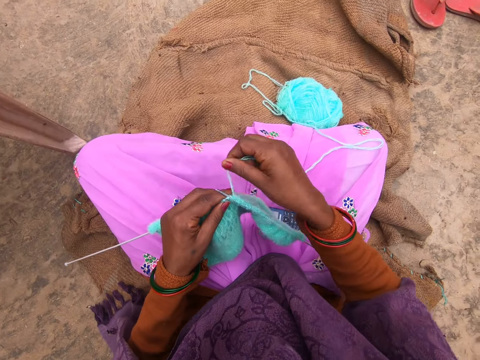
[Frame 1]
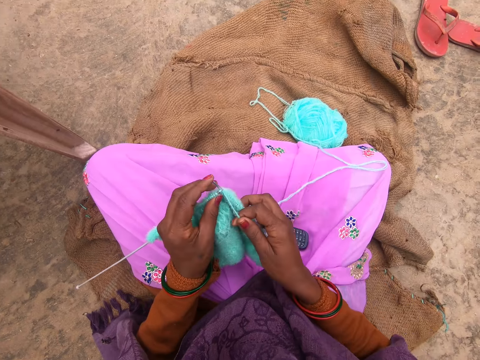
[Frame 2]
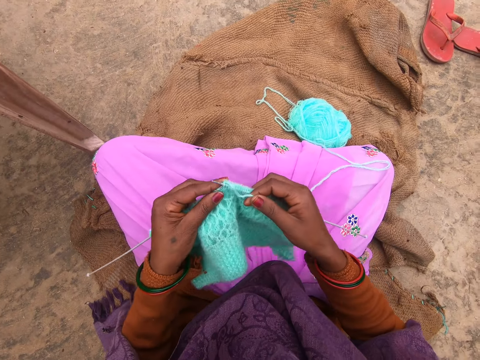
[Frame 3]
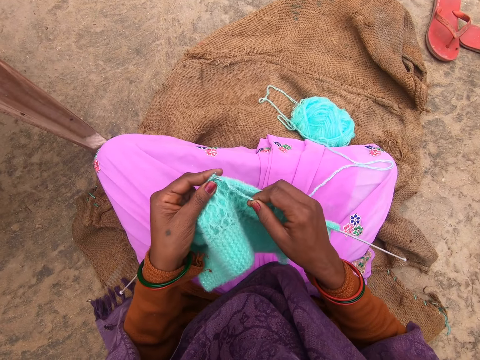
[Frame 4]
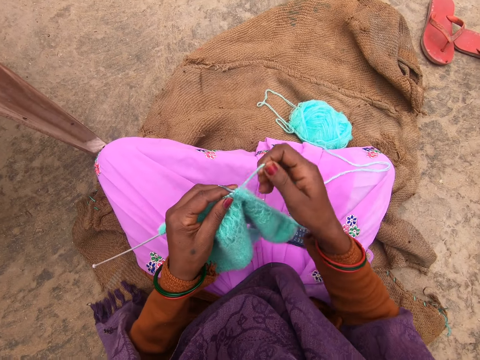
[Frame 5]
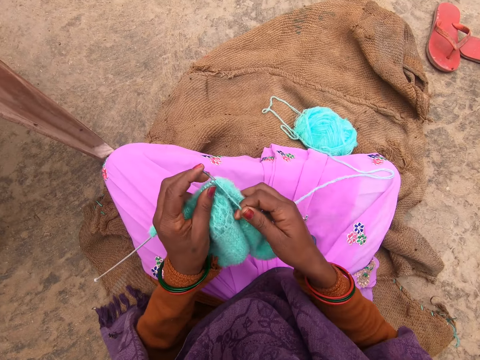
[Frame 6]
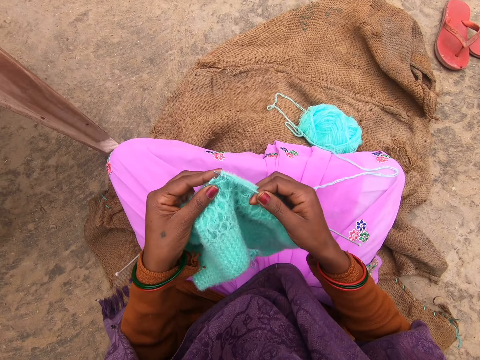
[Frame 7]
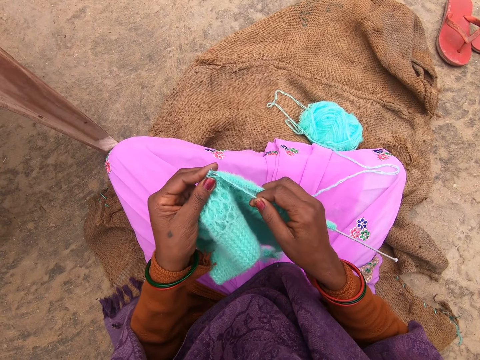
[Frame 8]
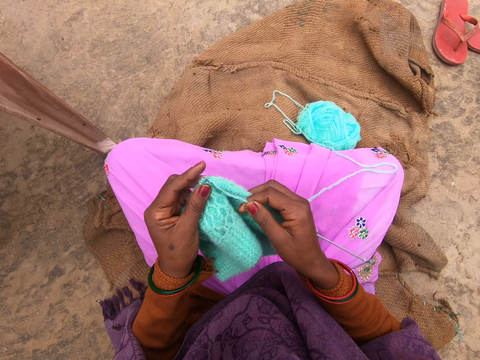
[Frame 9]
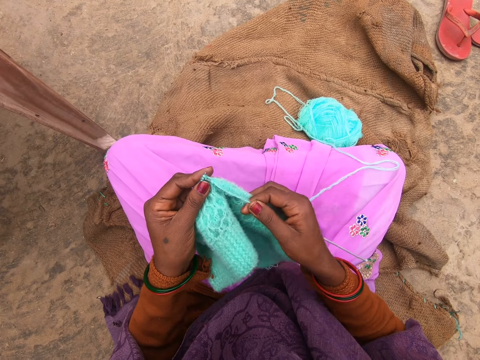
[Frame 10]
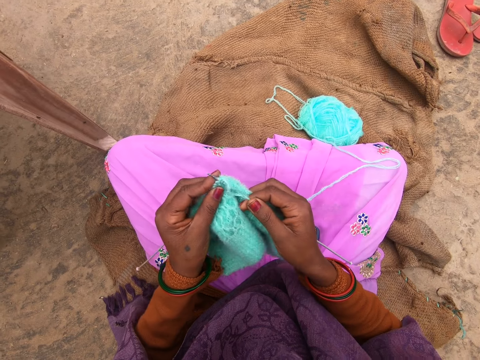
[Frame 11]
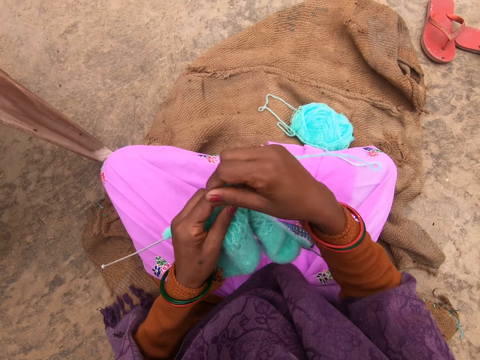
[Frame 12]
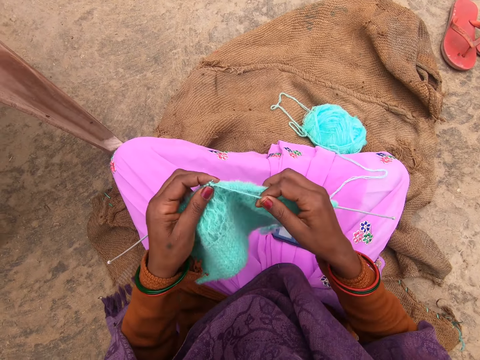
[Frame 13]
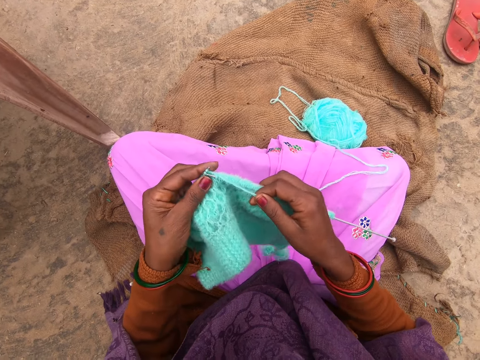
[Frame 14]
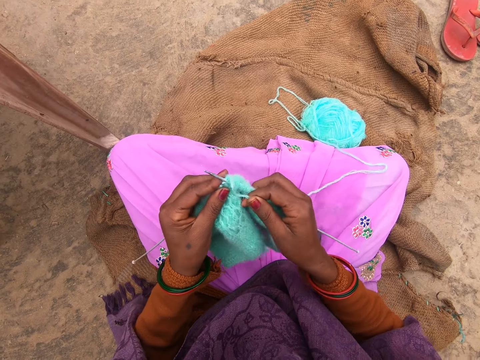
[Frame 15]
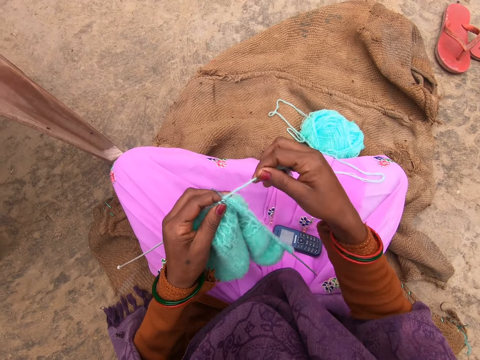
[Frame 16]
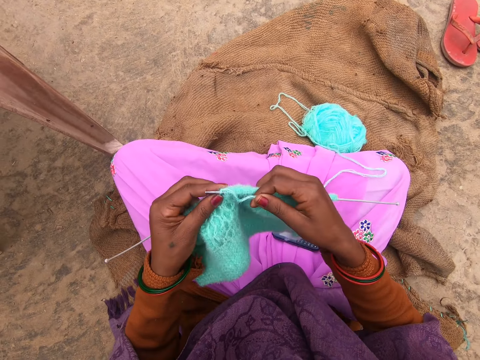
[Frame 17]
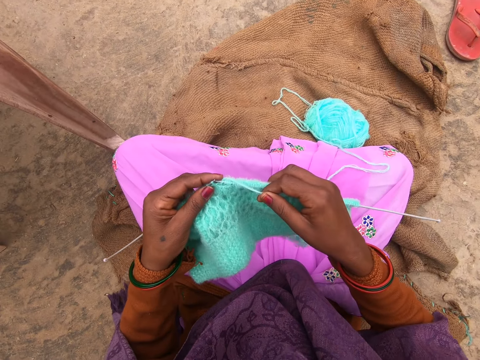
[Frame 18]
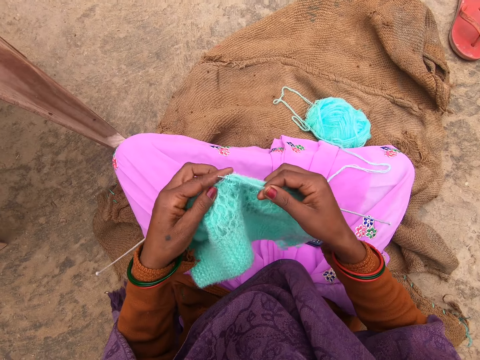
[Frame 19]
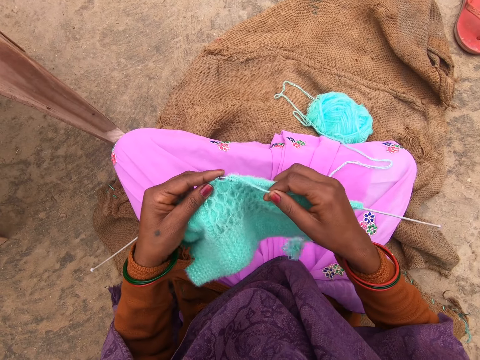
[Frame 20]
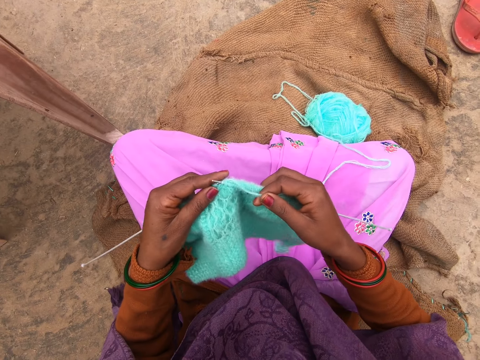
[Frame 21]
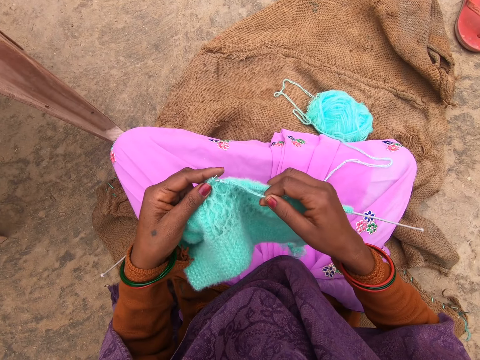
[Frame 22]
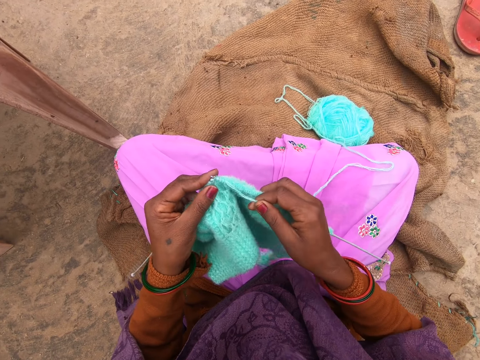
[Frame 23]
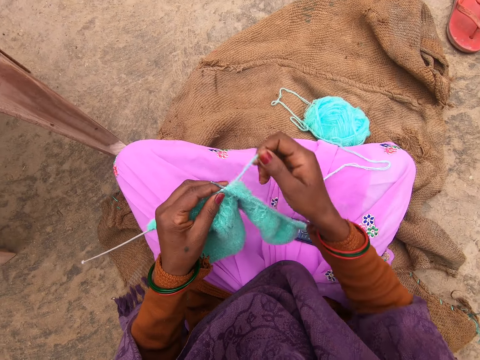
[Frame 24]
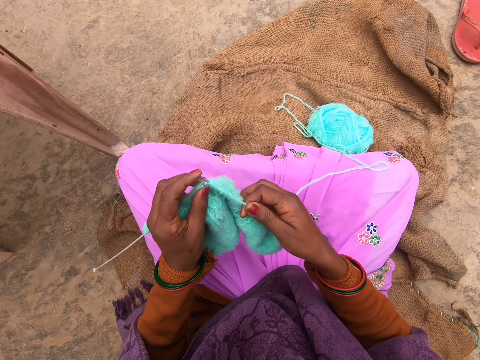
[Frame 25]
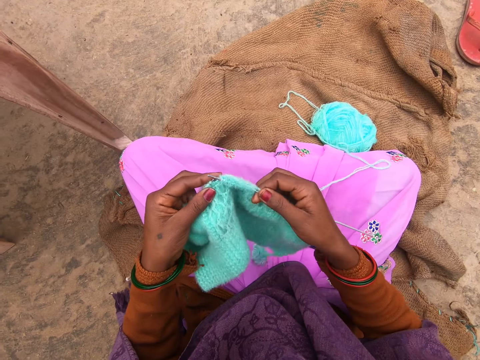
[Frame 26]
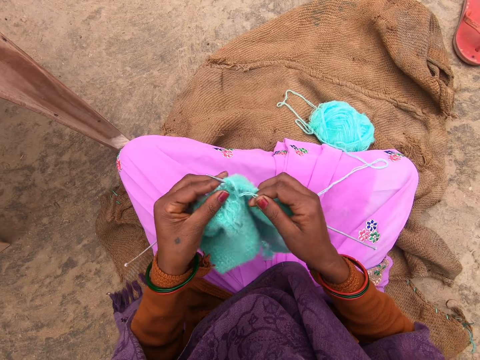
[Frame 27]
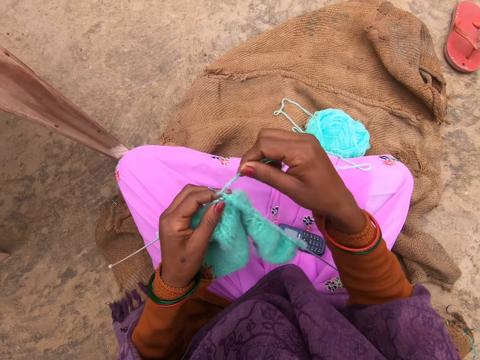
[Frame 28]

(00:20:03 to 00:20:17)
The camera wearer adjusts a yarn on a knitting needle. They knit a fabric using knitting needles. They adjust the yarn on the knitting needle. They knit the fabric using the knitting needles. They adjust the yarn on the knitting needle. They knit the fabric using the knitting needles. They adjust the yarn on the knitting needle. They knit the fabric using the knitting needles. They adjust the yarn on the knitting needle. They knit the fabric using the knitting needles.

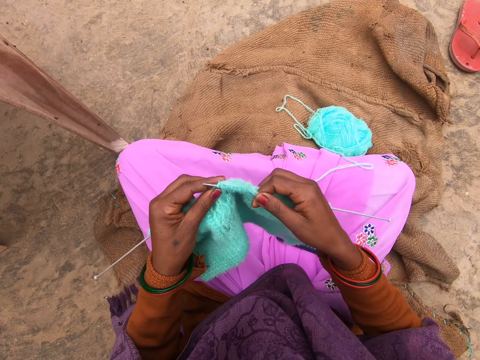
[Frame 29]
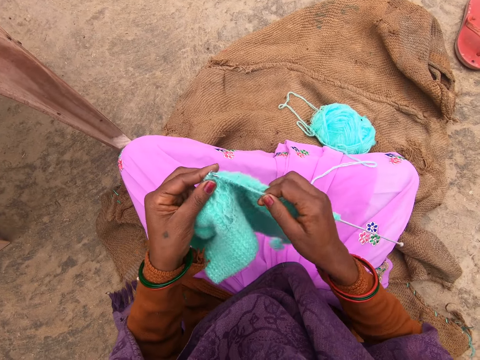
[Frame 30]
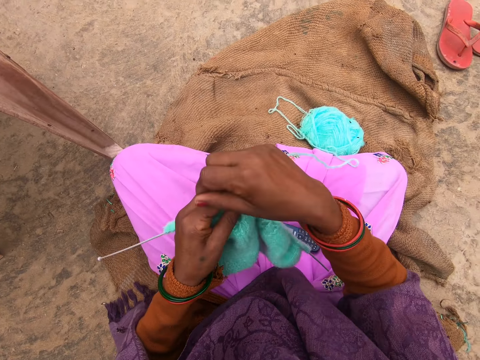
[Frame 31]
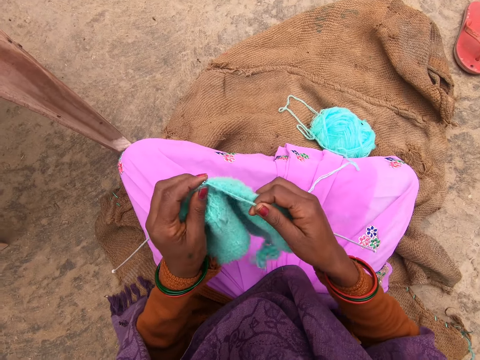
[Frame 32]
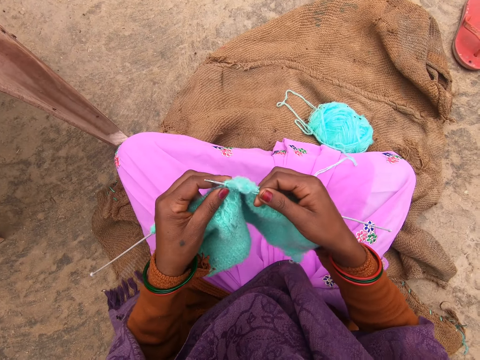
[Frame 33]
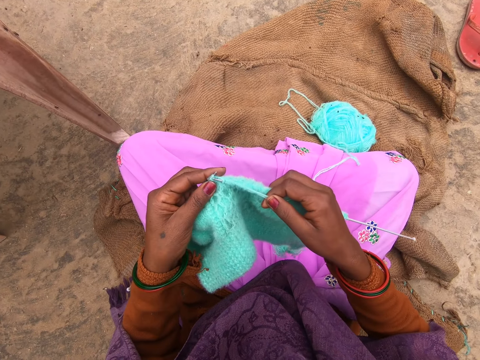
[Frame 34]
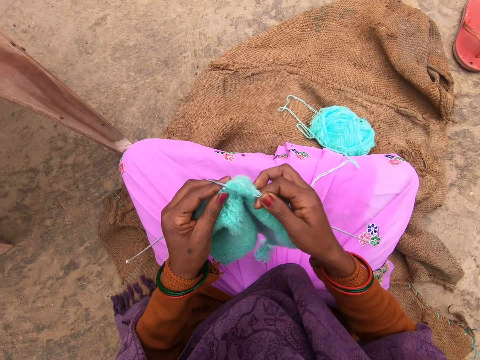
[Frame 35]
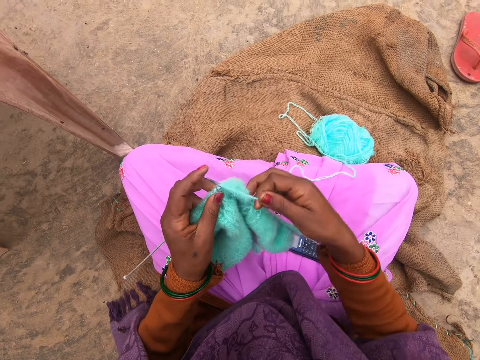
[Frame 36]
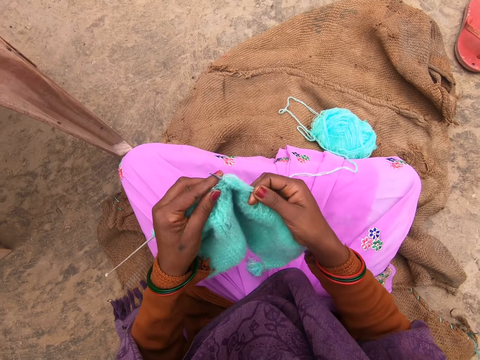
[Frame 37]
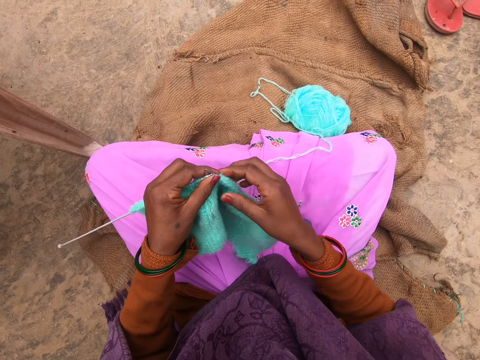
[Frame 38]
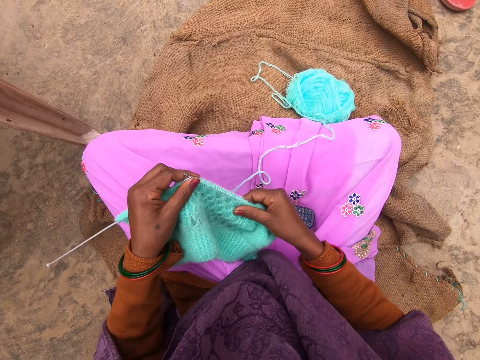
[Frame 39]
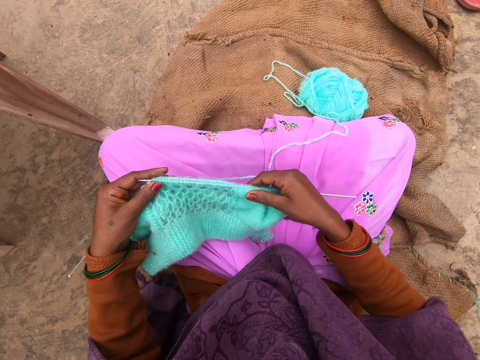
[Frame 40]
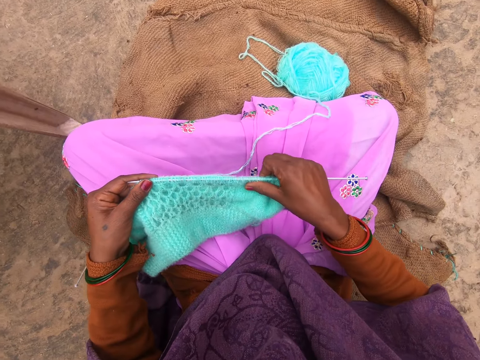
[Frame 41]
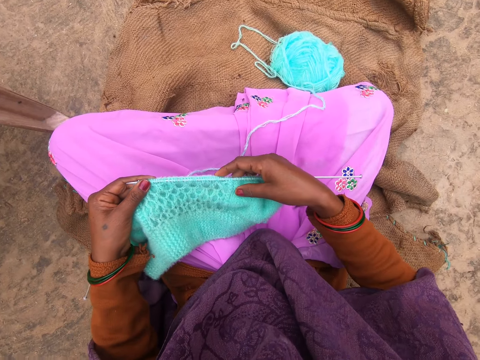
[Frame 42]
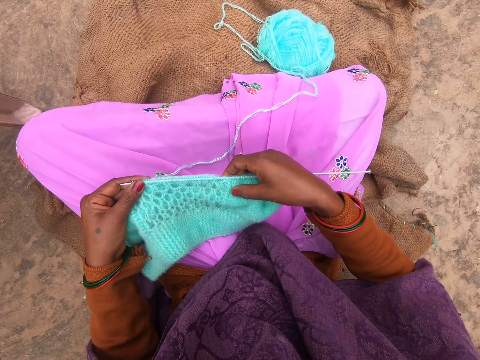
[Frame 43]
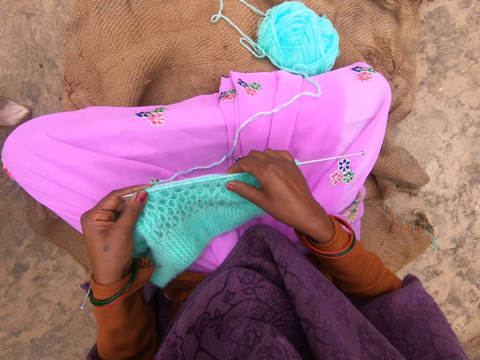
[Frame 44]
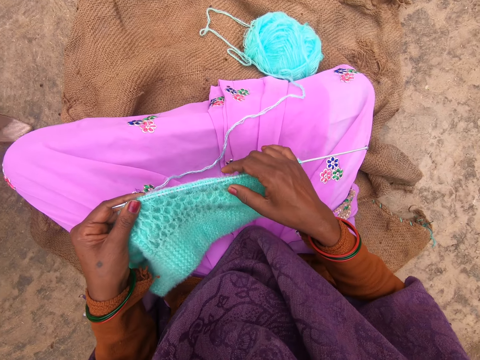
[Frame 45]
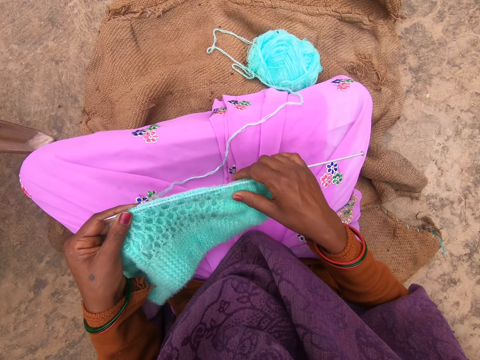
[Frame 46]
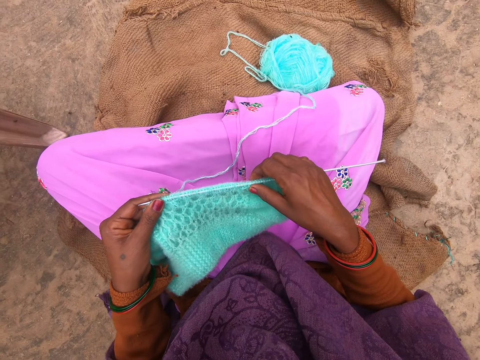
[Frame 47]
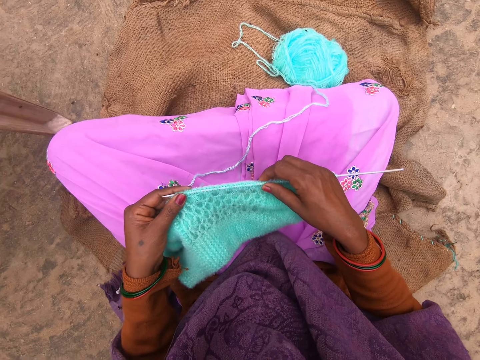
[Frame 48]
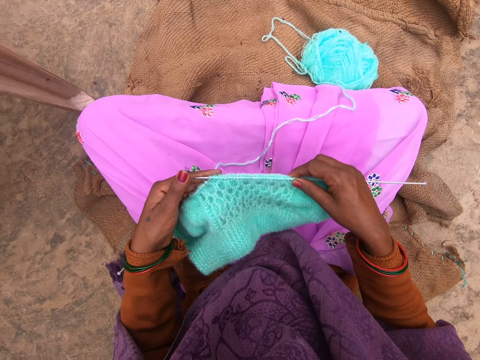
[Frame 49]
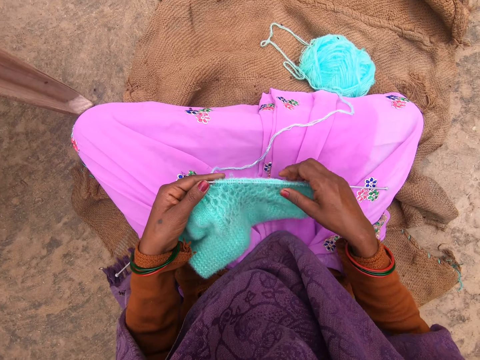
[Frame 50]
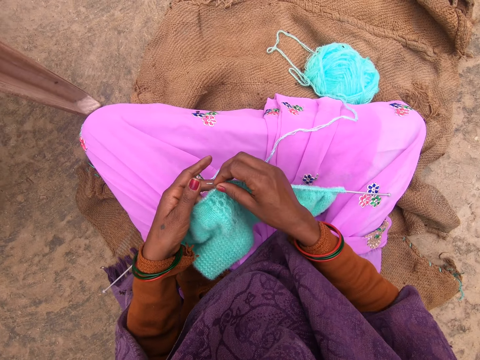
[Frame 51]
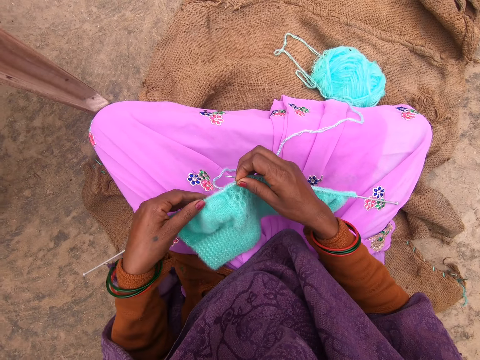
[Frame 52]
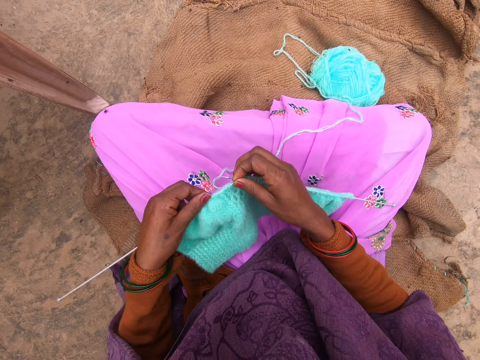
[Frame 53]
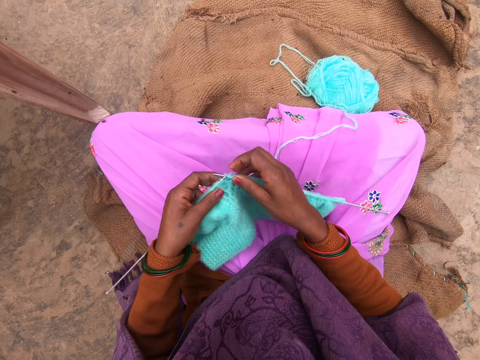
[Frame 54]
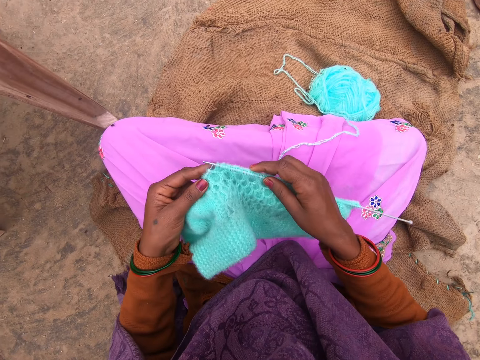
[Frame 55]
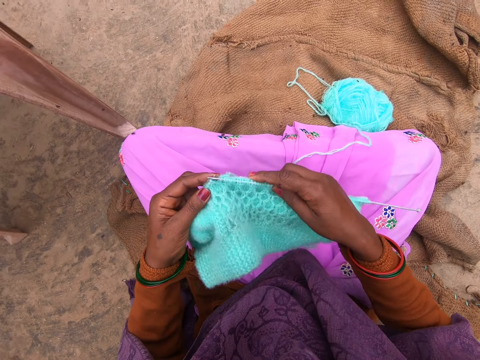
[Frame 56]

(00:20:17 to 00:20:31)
The camera wearer adjusts a yarn on a knitting needle. They knit a fabric using knitting needles. They adjust the yarn on the knitting needle. They knit the fabric using the knitting needles. They adjust the yarn on the knitting needle. They knit the fabric using the knitting needles. They adjust the fabric.
